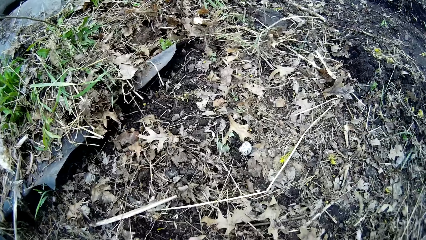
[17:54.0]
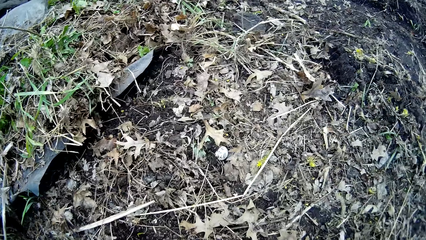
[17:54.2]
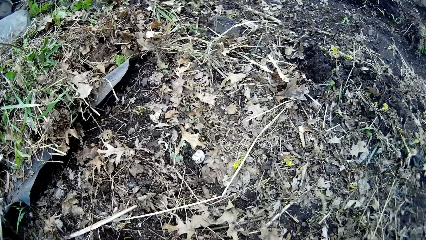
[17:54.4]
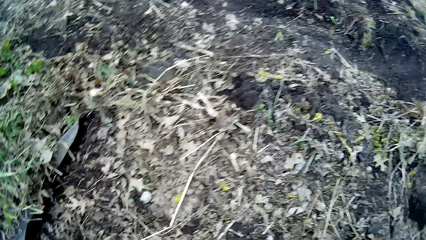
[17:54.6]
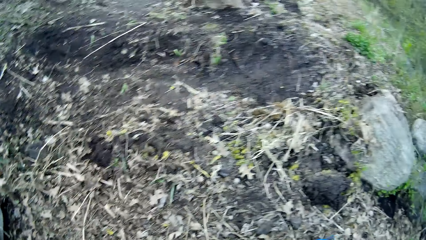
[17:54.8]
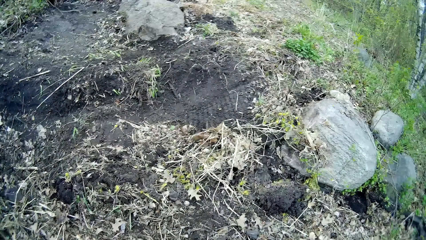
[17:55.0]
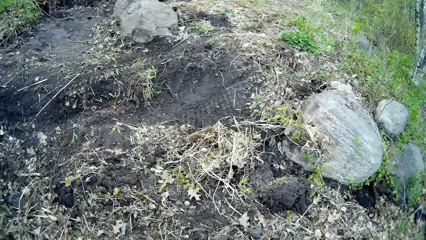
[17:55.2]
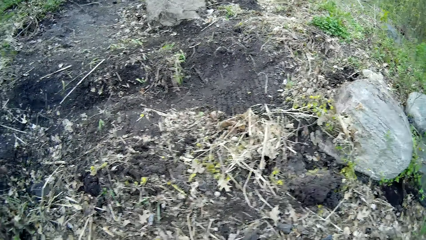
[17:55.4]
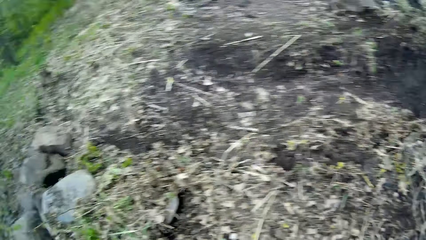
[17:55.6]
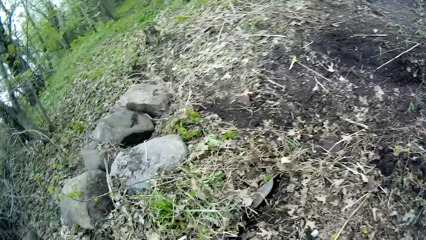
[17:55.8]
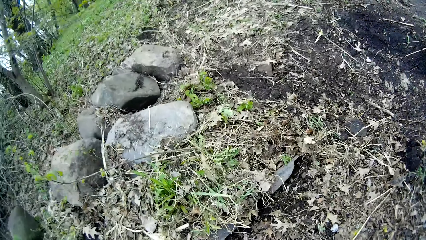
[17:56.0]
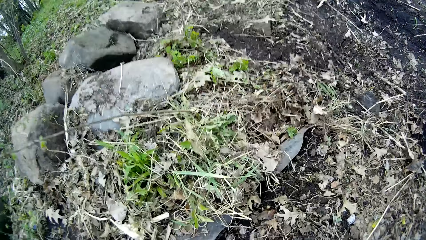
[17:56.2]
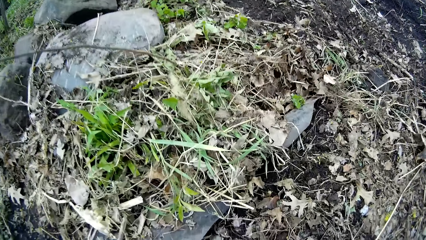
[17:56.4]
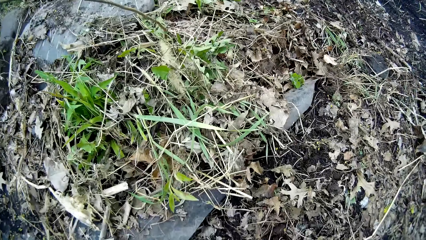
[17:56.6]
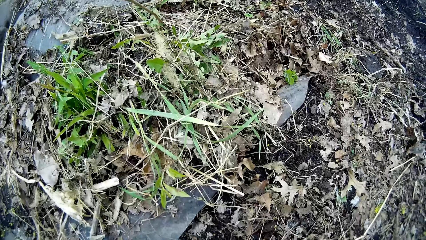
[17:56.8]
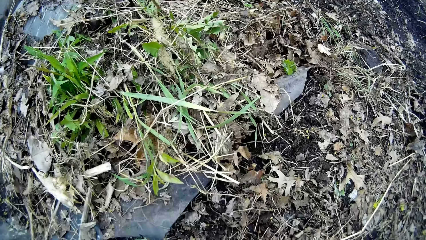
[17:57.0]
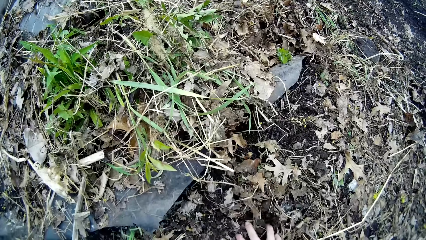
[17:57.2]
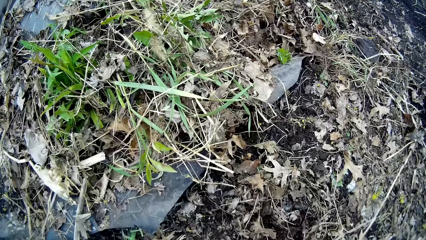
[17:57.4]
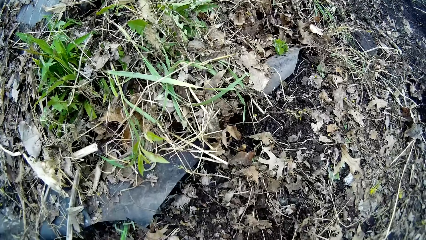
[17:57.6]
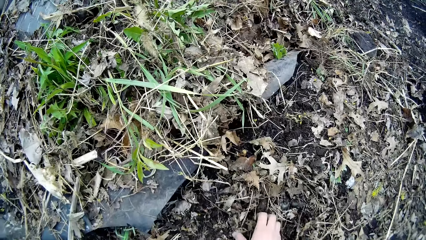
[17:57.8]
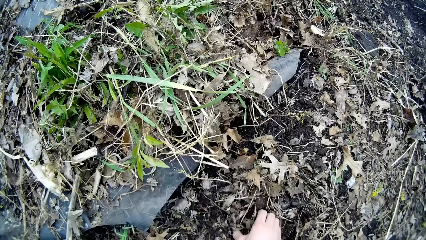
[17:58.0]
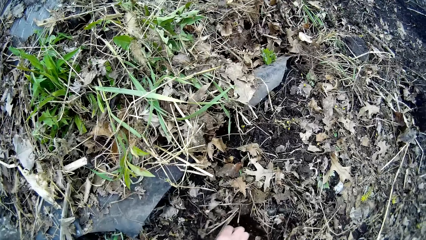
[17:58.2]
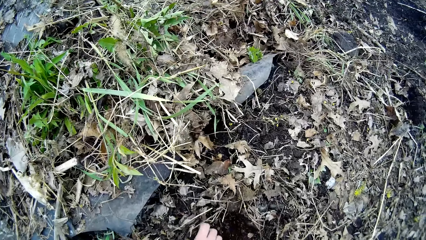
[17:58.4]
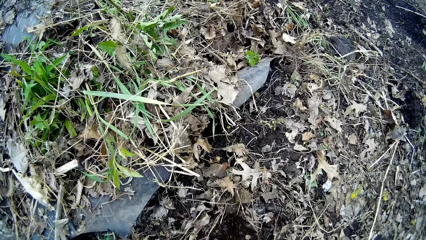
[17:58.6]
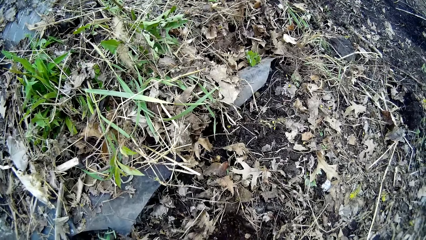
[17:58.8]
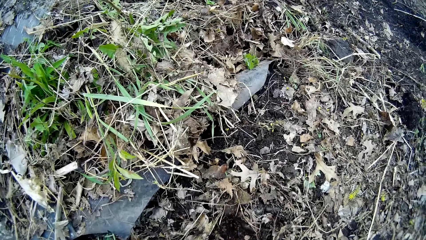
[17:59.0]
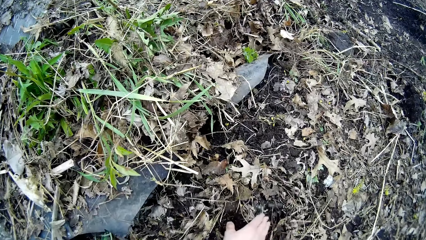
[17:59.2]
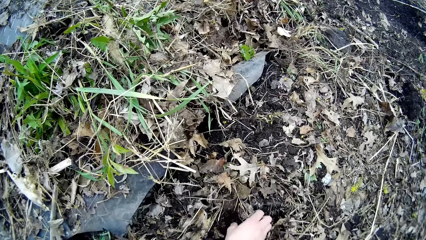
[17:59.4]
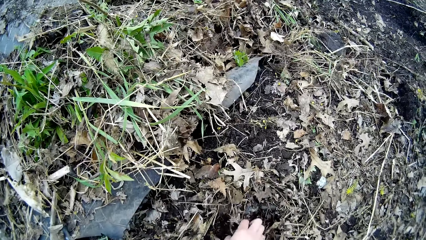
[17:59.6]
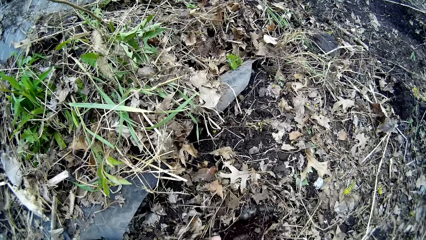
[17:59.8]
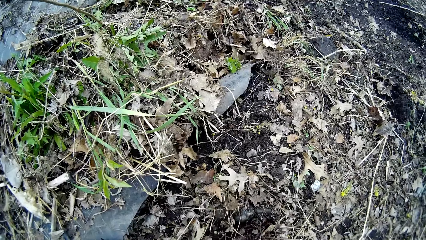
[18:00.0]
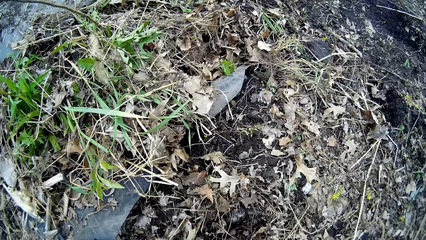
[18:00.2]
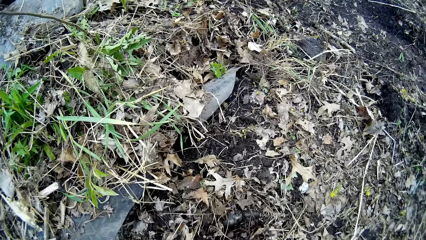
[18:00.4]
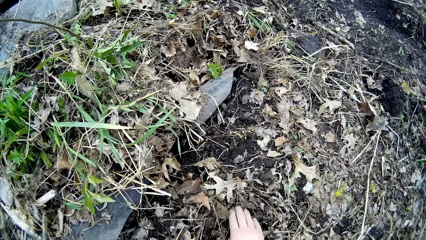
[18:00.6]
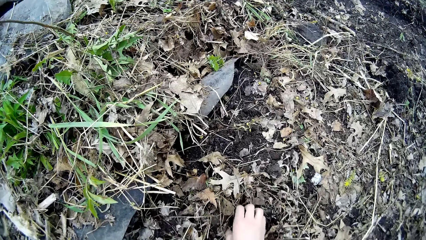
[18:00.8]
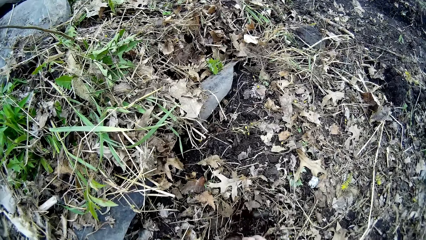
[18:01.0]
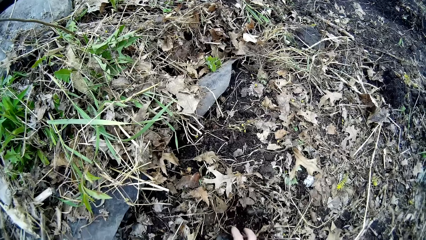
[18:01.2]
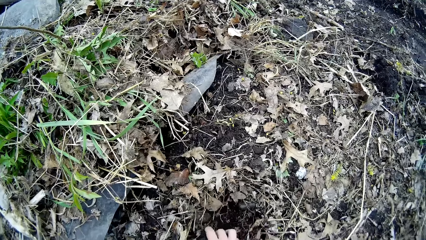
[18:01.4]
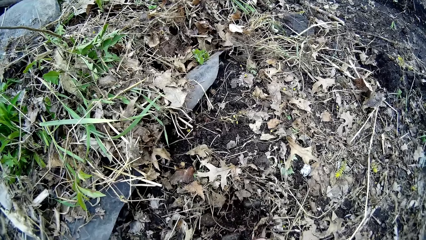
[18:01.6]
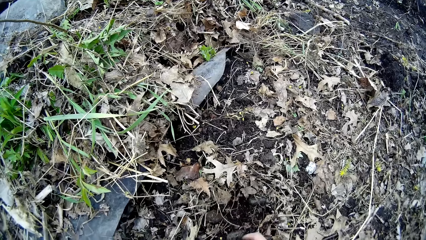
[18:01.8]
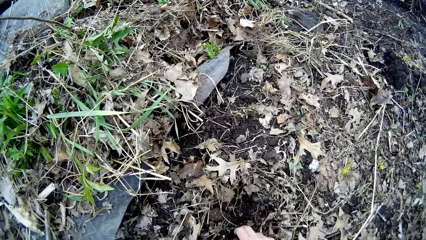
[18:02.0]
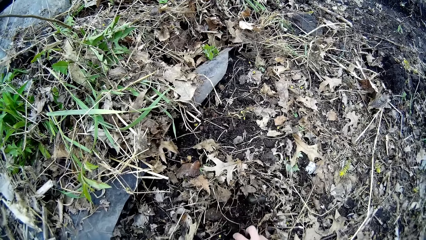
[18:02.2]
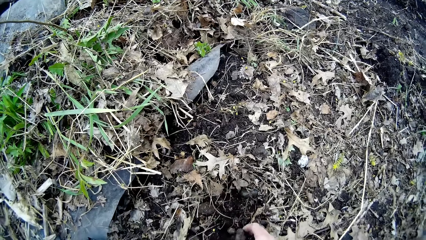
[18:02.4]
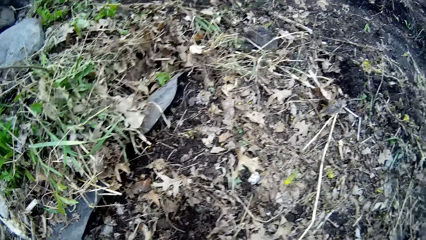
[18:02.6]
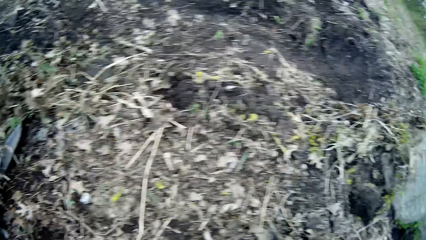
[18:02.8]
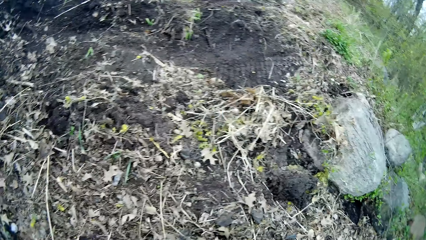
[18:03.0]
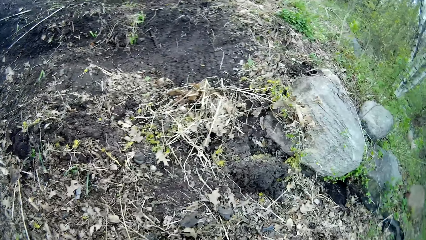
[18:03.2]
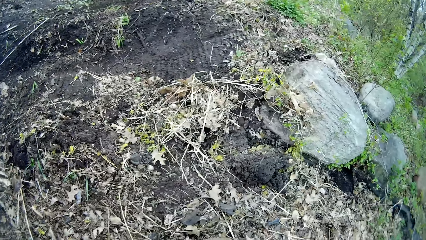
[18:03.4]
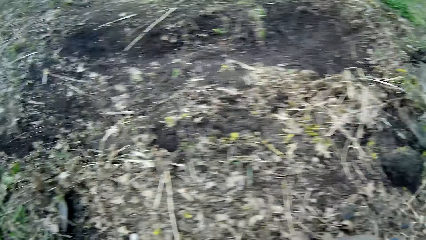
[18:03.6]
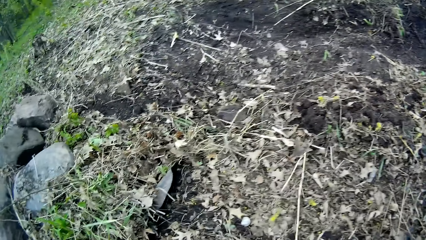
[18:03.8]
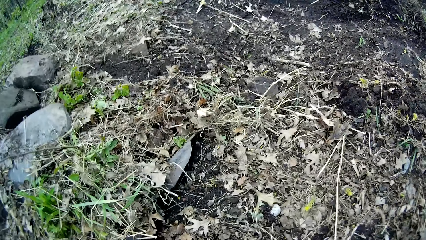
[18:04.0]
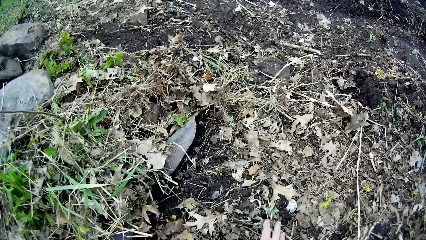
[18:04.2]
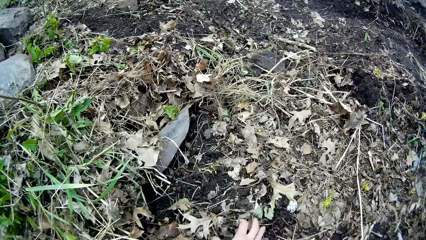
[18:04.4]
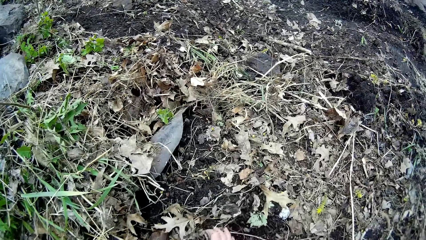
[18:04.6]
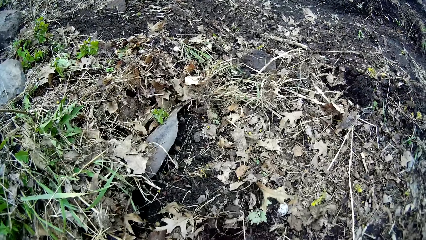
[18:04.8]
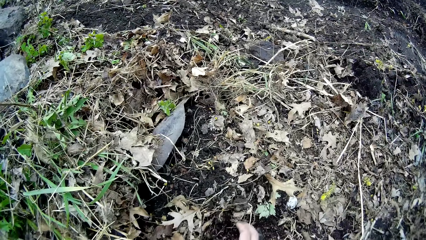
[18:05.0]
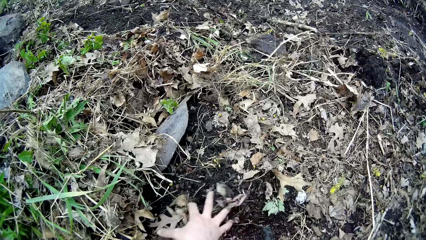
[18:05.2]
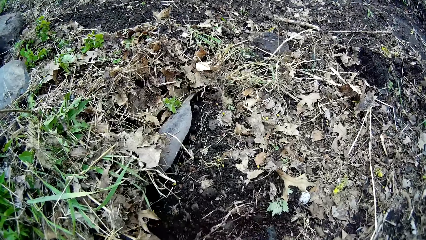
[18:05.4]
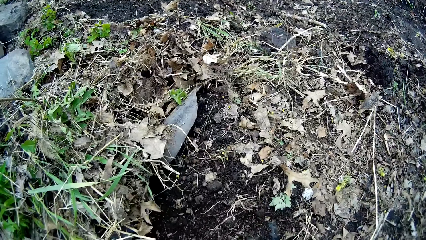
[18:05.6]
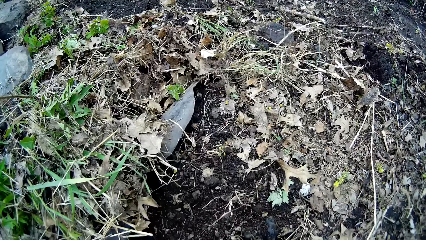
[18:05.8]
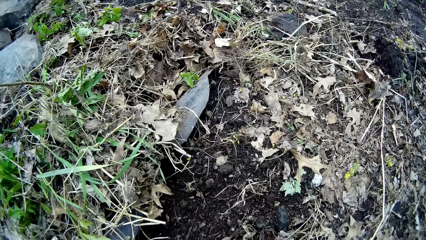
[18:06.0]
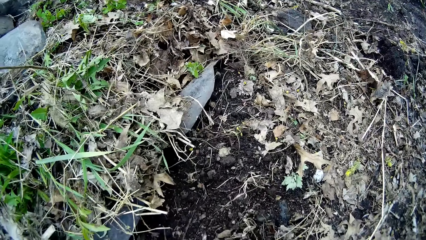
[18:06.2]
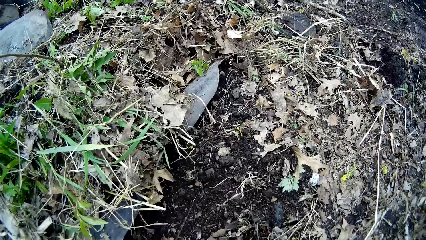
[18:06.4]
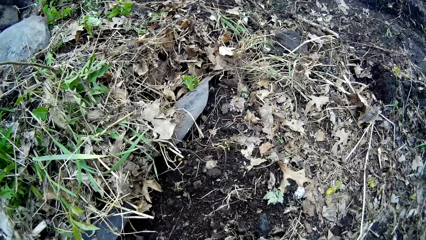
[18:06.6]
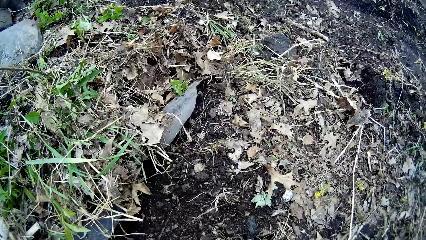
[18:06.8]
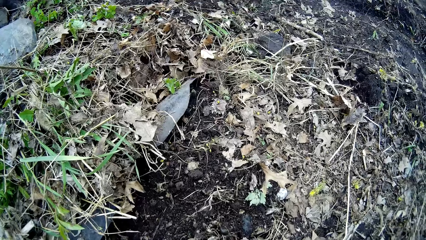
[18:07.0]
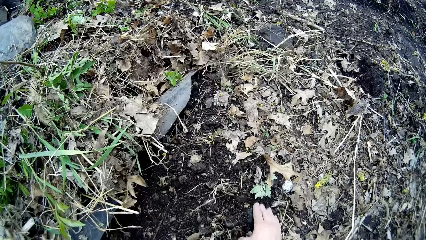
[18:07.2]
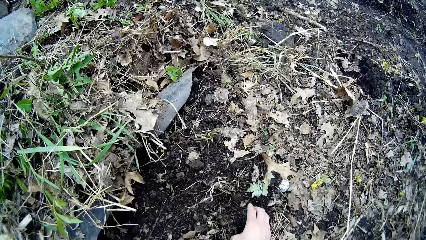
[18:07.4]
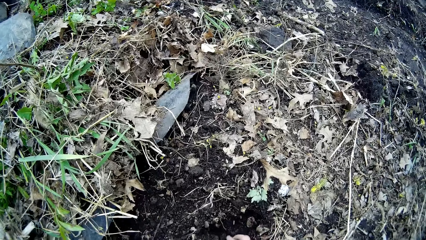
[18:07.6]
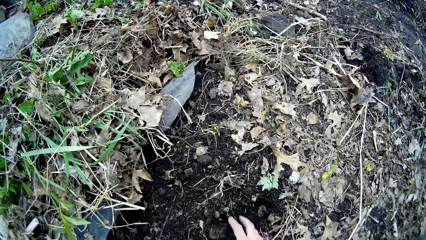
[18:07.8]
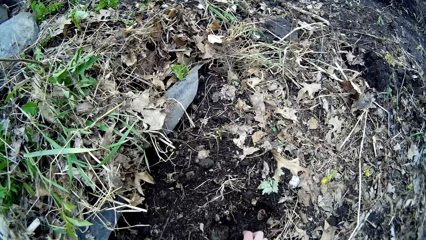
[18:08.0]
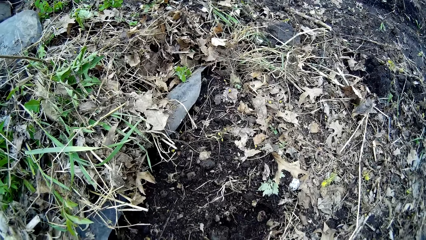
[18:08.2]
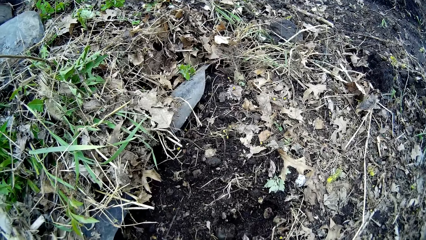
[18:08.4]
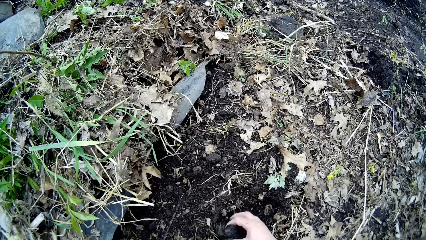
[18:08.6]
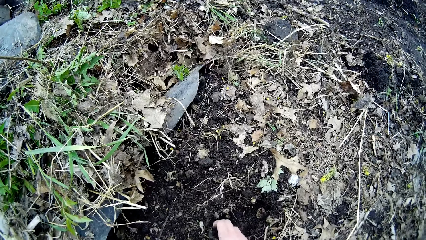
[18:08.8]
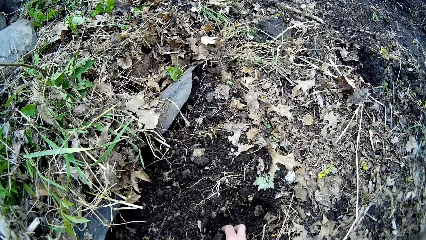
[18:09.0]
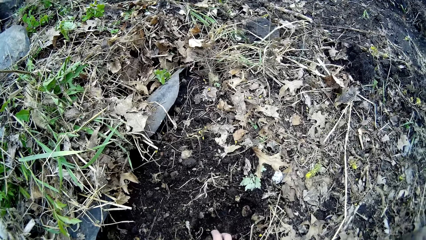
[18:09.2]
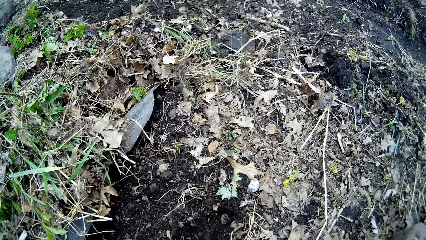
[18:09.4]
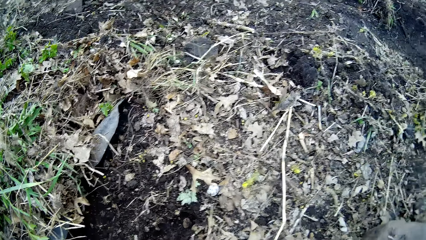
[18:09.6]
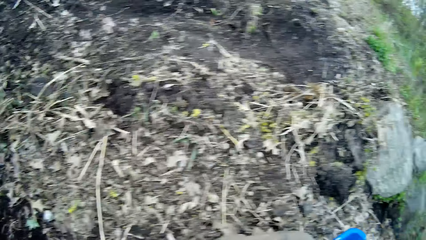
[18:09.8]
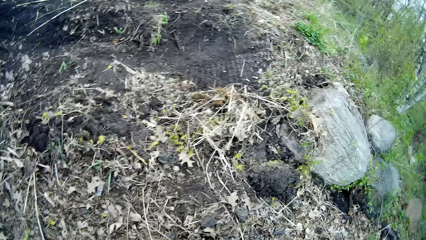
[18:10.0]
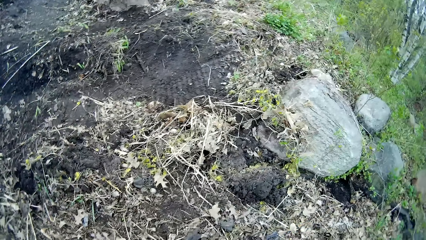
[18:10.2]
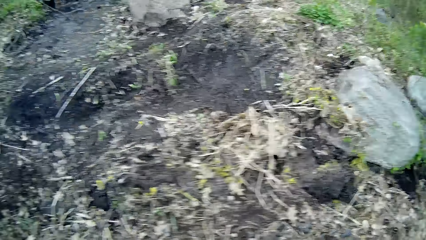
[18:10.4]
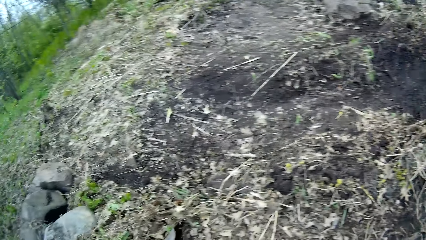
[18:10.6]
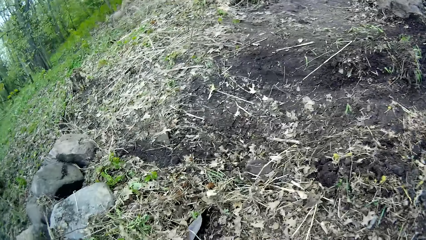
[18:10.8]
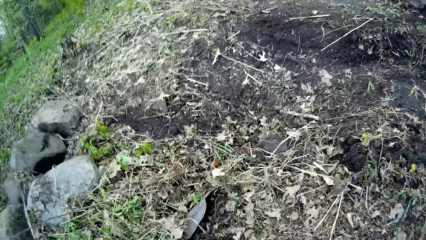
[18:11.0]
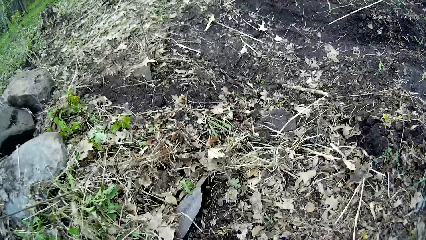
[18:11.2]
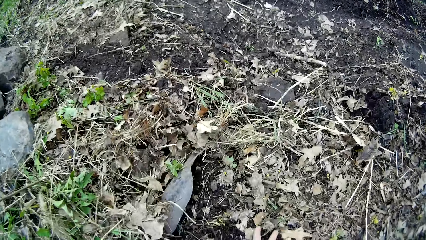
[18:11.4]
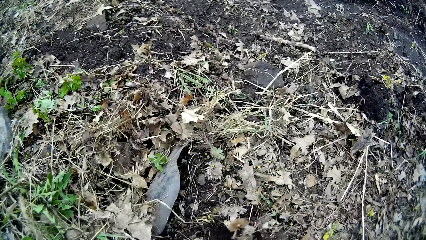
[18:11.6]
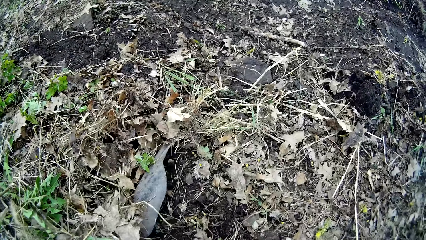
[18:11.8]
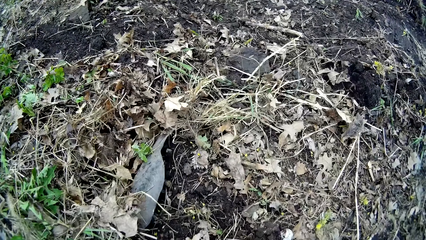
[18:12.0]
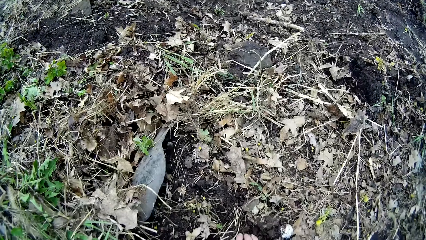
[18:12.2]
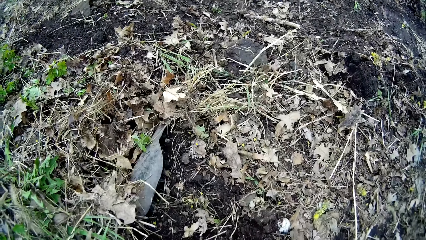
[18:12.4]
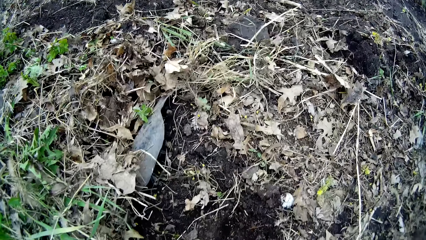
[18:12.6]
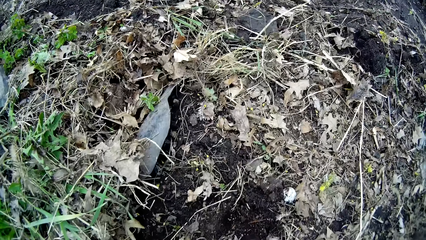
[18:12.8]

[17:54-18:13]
The camera wearer tills the soil with her right hand. She picks a rock from the ground with her right hand. She tills the soil with her right hand. She picks a rock from the ground with her right hand. She gathers stones into a bucket. She tills the soil with her right hand.
